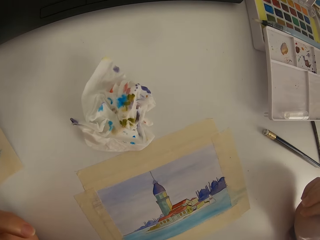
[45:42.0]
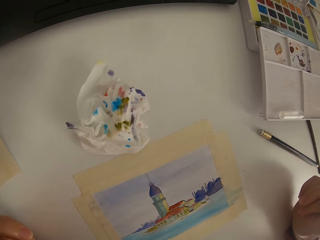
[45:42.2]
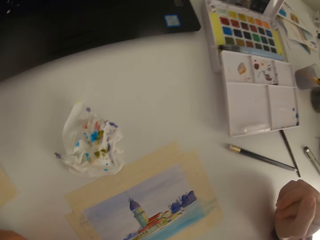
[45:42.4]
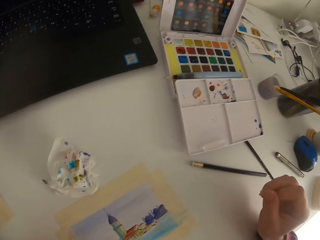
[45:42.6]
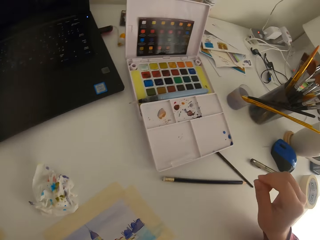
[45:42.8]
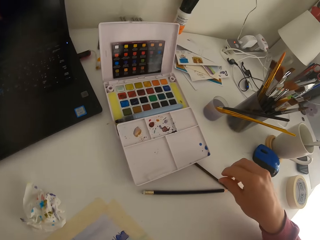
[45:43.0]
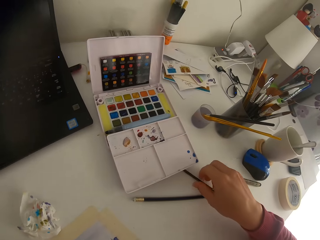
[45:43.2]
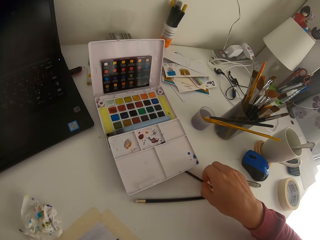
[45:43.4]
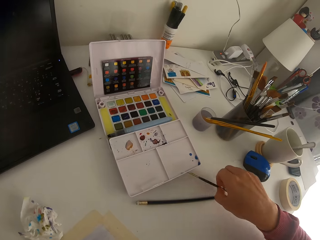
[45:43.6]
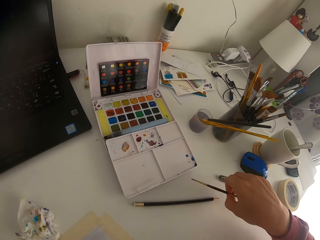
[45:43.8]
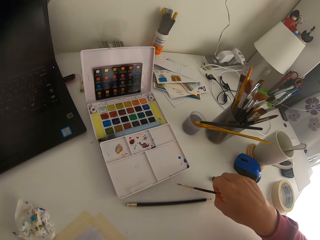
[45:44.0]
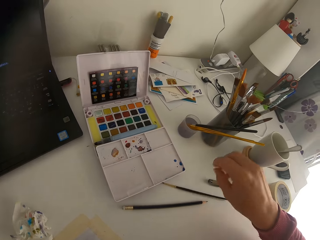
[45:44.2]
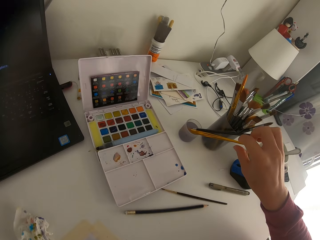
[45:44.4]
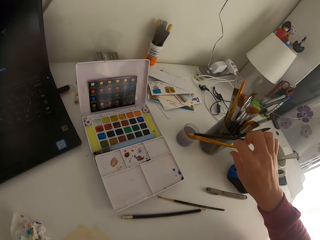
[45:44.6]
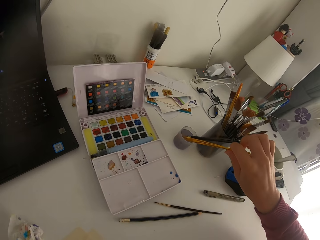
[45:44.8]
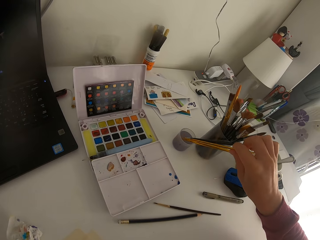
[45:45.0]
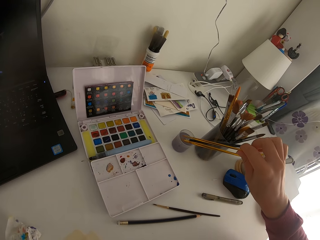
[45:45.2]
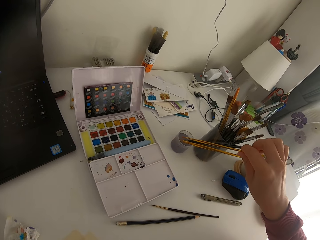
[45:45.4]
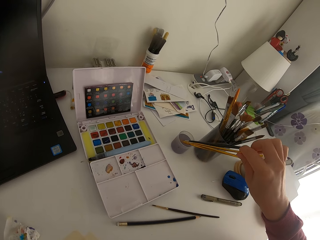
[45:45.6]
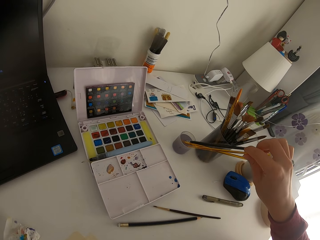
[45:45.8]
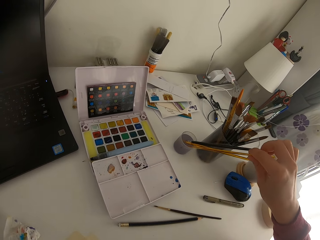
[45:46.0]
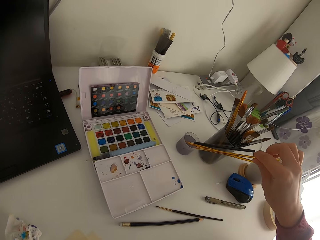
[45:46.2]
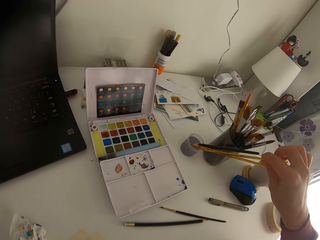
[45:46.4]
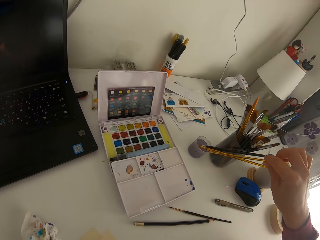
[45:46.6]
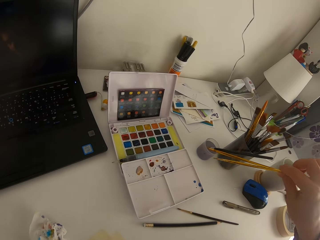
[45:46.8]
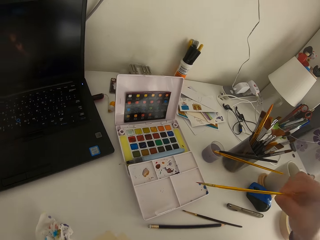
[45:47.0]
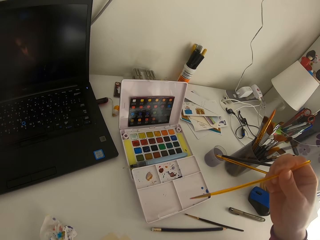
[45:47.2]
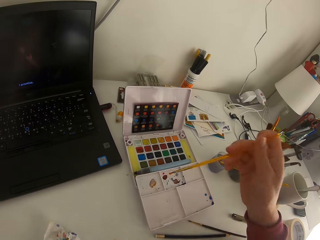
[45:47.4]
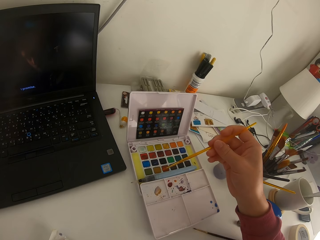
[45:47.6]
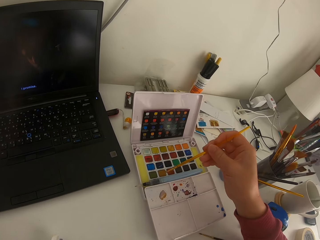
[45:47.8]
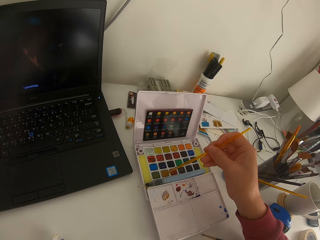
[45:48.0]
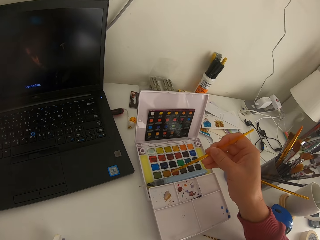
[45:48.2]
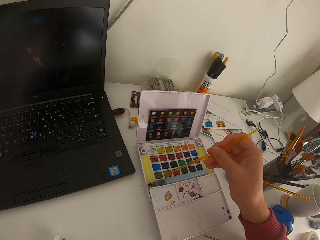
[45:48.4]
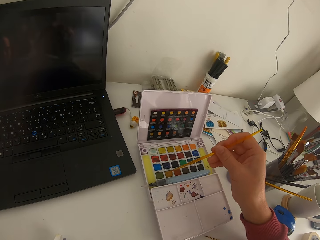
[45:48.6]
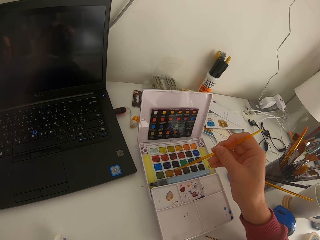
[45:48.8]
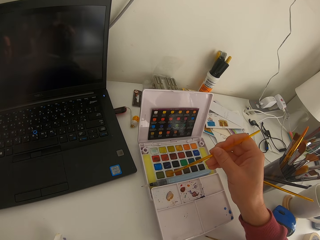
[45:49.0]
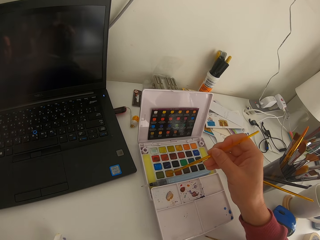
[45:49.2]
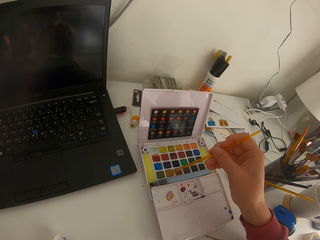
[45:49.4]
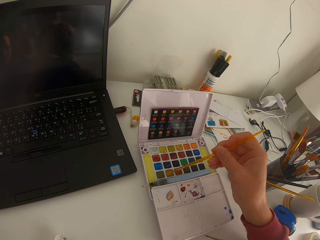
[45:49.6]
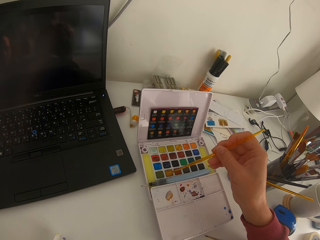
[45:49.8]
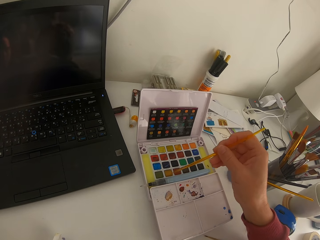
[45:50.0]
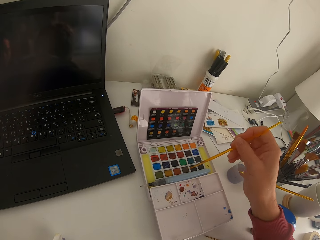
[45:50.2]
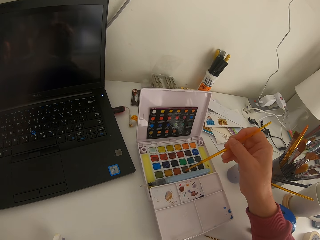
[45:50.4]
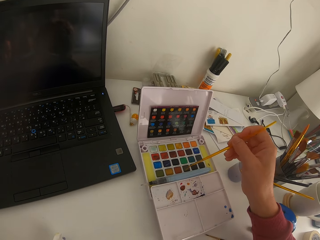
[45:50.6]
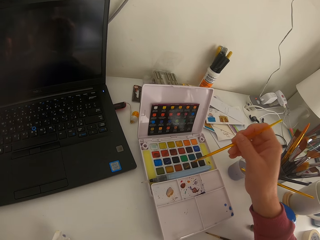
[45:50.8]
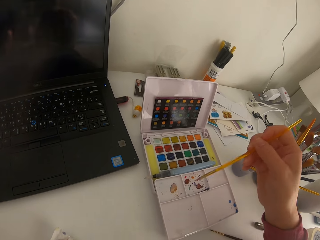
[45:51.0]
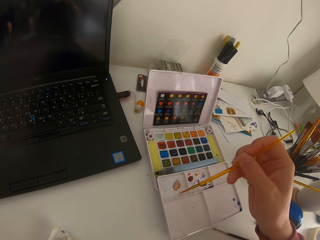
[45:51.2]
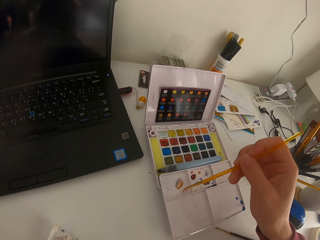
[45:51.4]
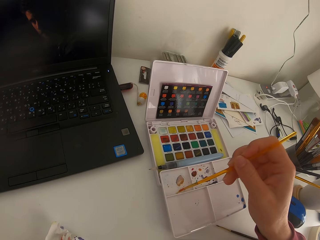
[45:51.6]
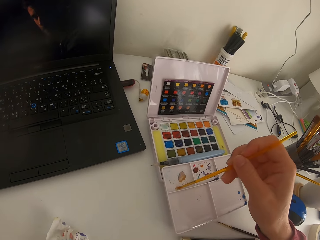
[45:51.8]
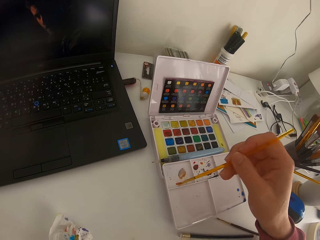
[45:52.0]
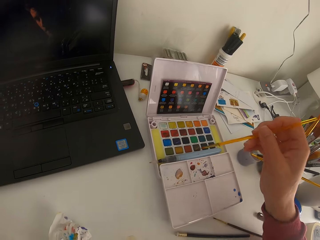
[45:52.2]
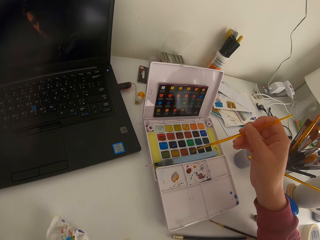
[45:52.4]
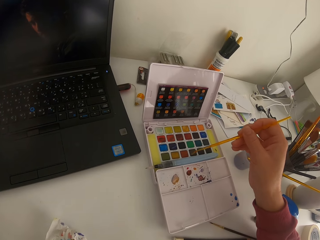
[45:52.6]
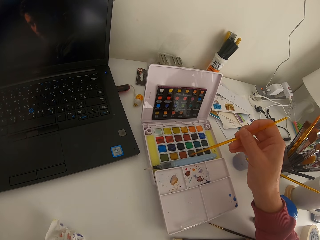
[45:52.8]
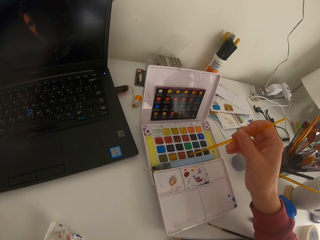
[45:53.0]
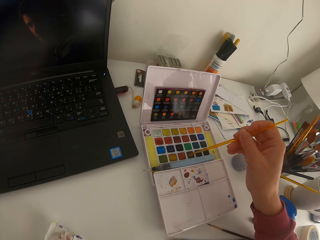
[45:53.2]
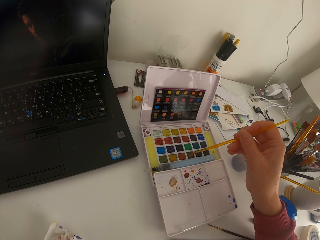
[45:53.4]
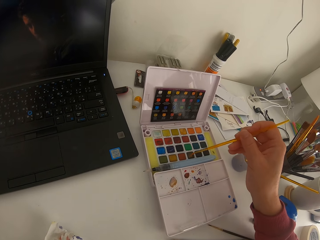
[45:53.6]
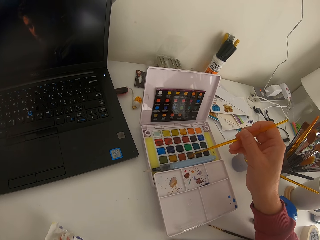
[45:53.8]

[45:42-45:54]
The camera wearer looks on the painting. They drop down the paint brush. They pick up a paint brush. They pick up the paint brush again. They wipe the brush on the water can. They touch the paint brush on the solid watercolor. They mix paint on a palette.

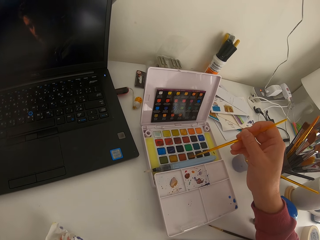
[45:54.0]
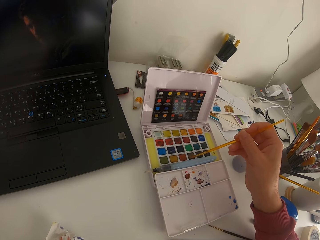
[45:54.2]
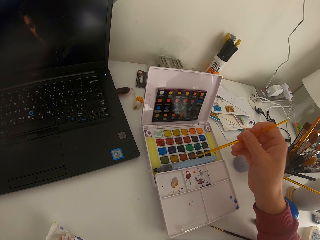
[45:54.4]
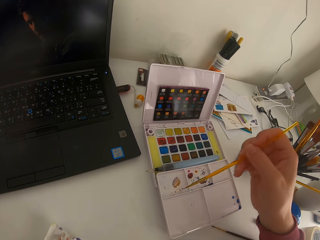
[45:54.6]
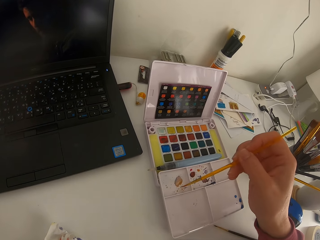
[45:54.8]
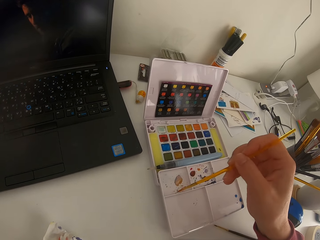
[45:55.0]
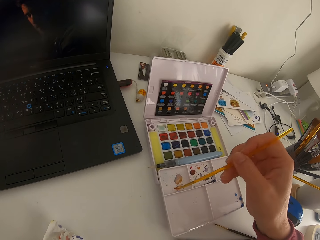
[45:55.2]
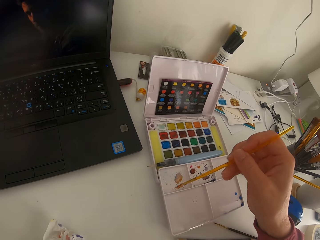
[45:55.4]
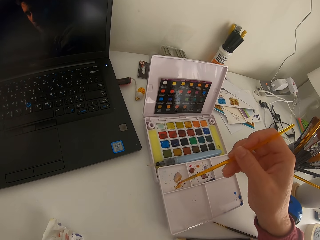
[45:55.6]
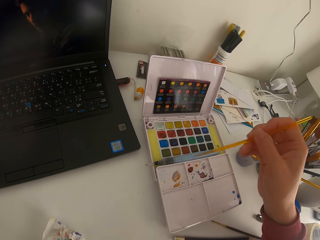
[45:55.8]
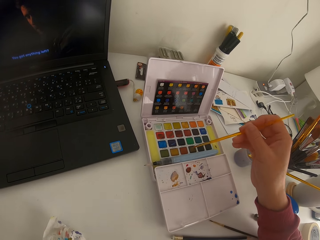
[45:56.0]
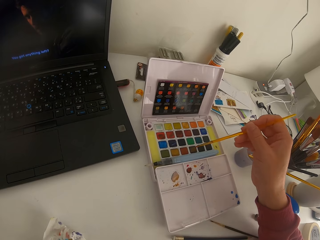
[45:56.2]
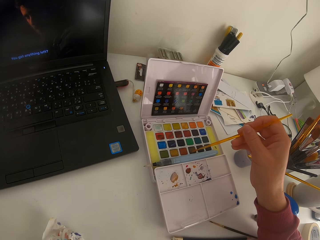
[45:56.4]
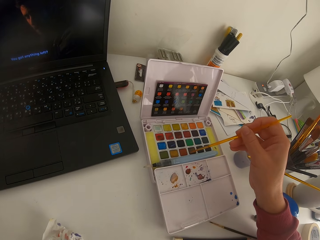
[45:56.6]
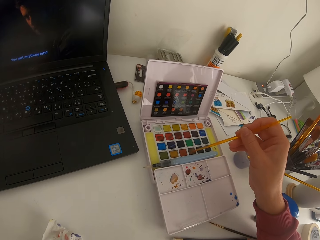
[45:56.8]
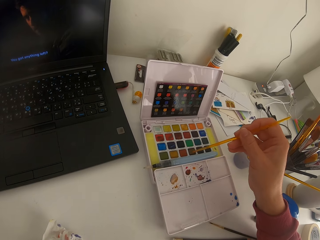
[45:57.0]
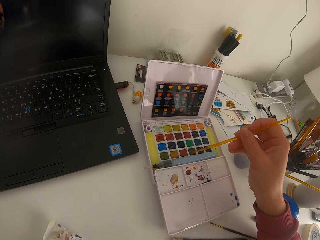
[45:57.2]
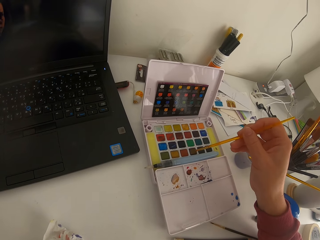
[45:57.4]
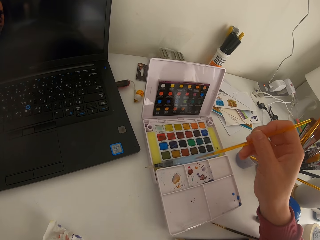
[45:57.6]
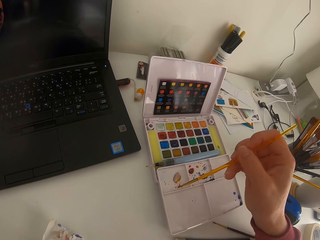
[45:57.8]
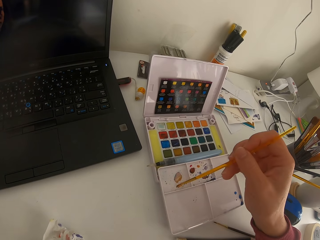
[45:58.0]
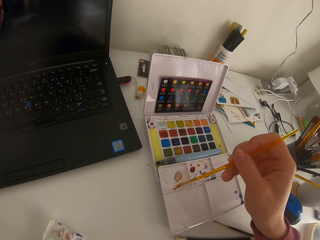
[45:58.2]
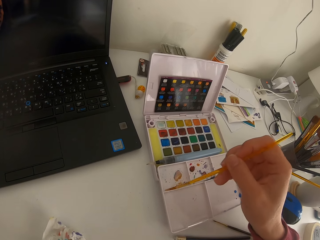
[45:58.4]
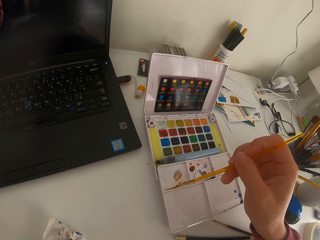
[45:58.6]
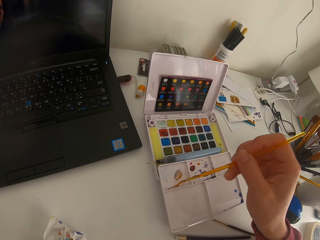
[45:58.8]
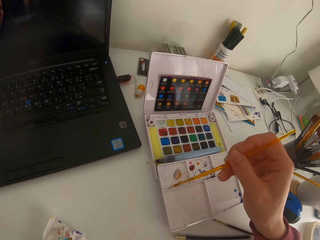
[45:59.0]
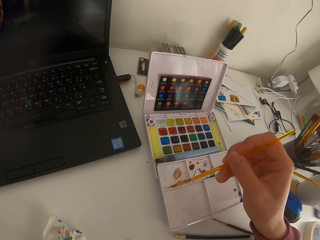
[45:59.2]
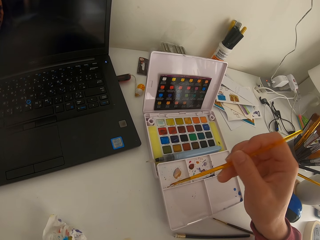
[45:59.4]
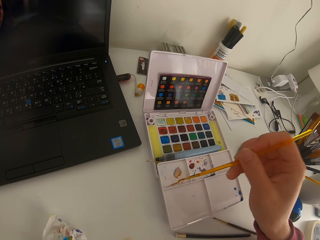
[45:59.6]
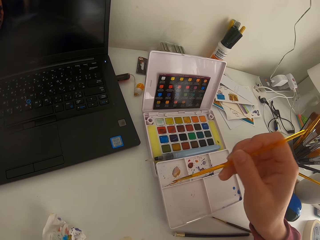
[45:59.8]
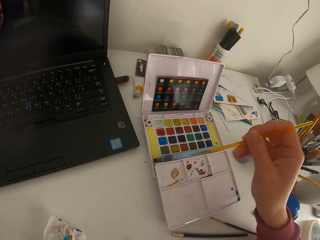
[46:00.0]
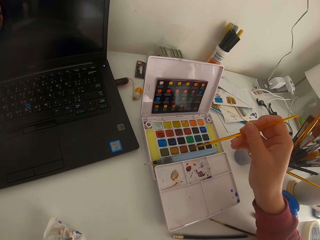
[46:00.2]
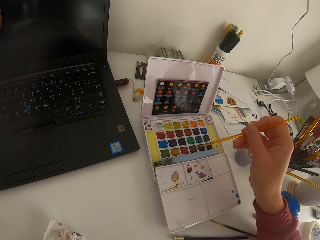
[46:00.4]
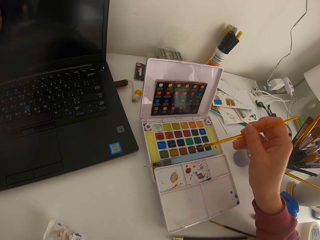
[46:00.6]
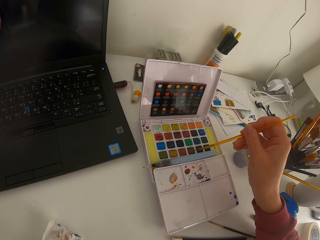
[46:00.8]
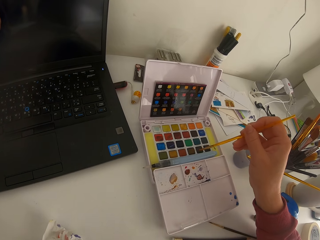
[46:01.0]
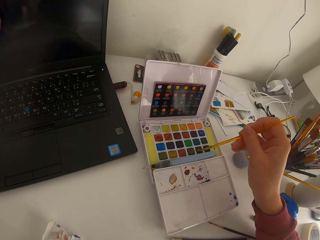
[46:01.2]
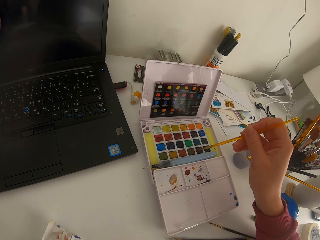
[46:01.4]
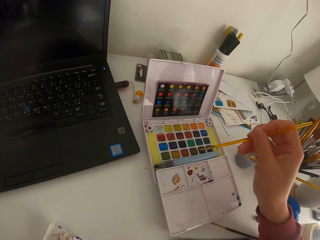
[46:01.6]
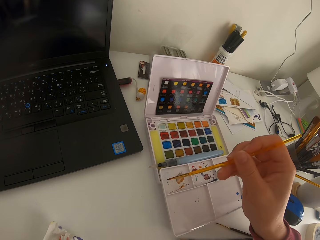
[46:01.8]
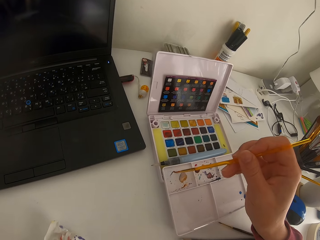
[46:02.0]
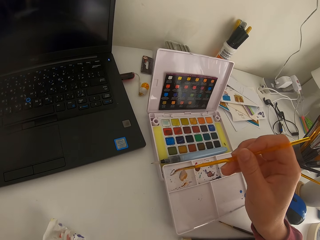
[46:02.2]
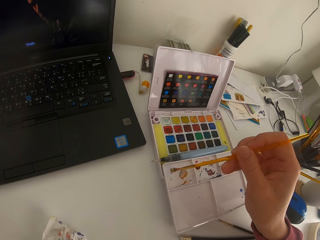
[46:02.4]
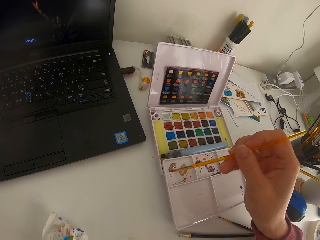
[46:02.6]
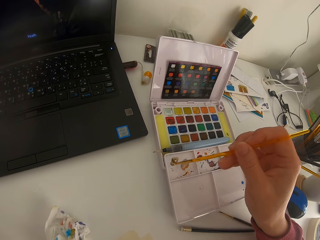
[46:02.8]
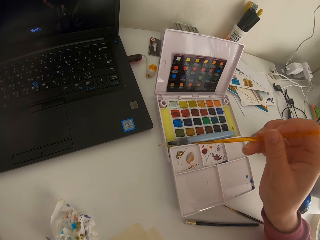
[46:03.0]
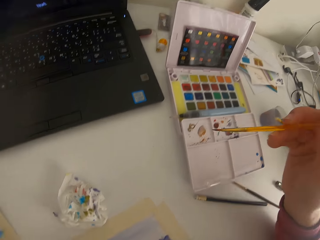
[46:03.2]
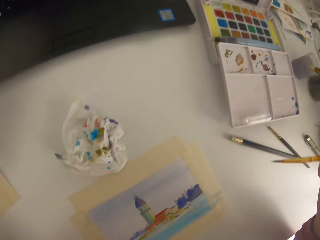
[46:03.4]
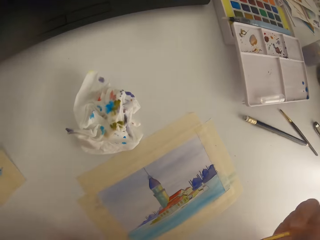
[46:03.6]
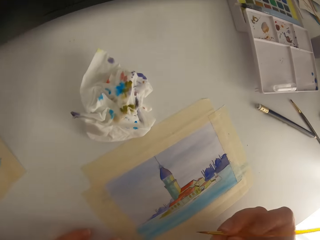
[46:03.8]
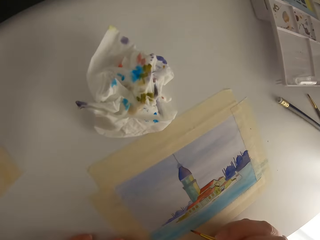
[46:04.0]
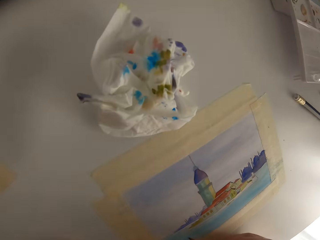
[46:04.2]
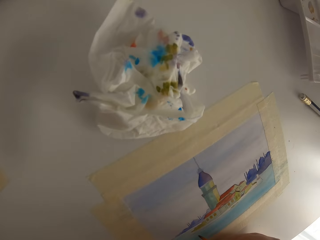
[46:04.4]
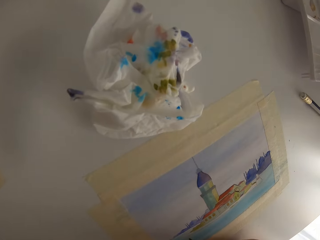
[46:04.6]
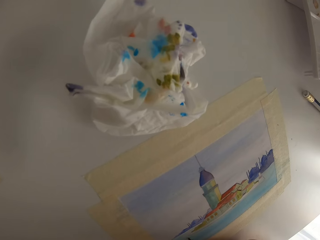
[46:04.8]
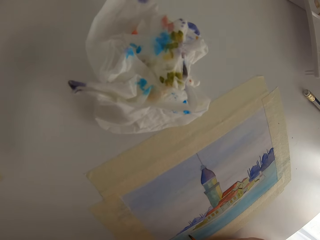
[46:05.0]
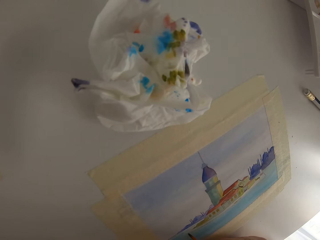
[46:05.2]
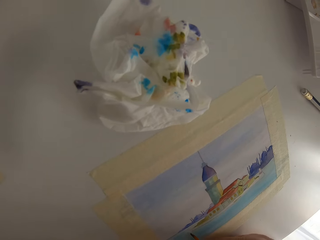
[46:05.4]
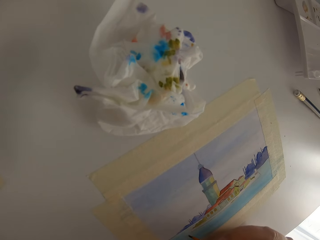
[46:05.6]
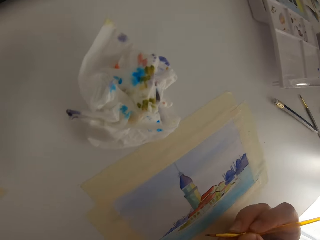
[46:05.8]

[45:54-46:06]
The camera wearer touches the paint brush on the solid watercolor. They mix paint on a palette. They touch the paint brush on the solid watercolor. They mix paint on the palette. They touch the paint brush on the solid watercolor. They mix paint on the palette.
